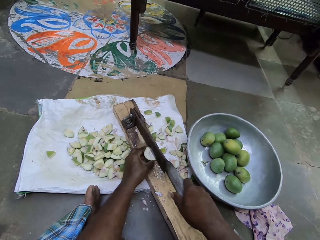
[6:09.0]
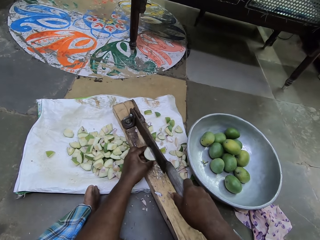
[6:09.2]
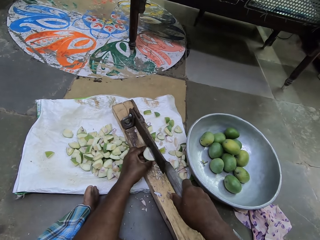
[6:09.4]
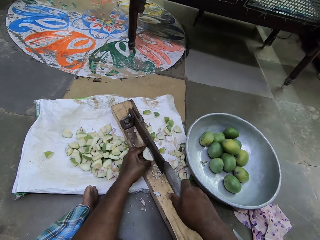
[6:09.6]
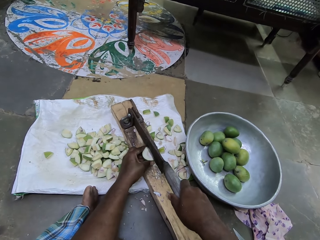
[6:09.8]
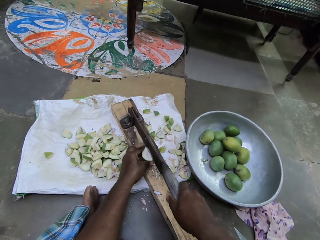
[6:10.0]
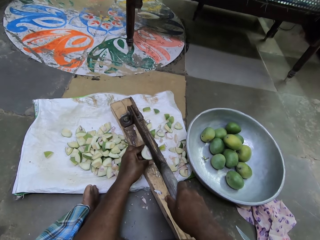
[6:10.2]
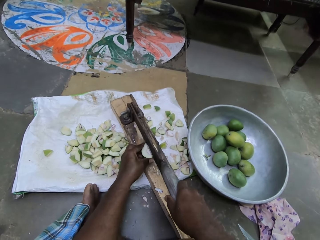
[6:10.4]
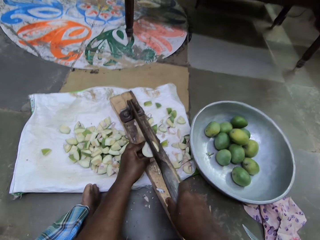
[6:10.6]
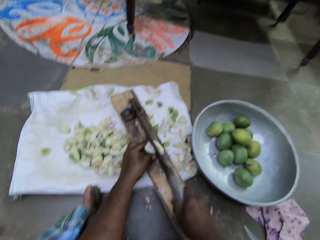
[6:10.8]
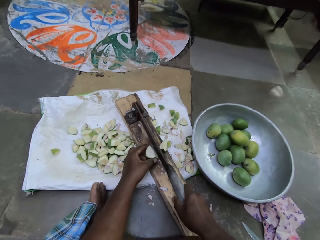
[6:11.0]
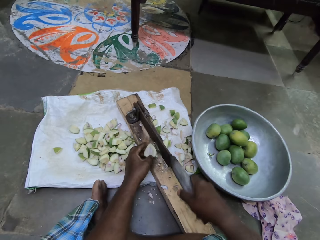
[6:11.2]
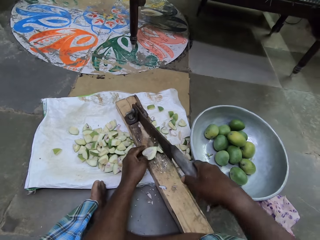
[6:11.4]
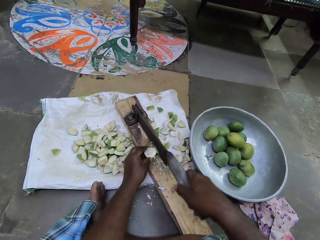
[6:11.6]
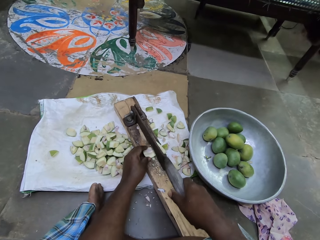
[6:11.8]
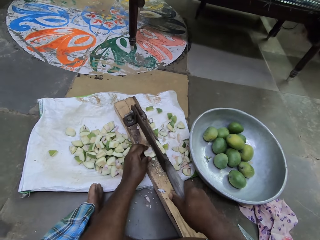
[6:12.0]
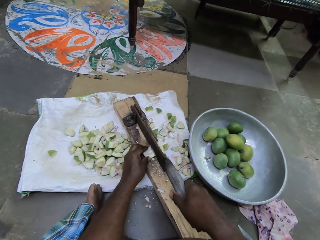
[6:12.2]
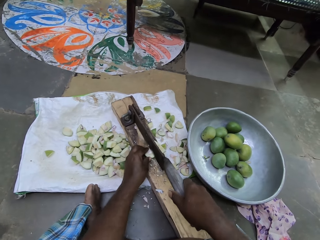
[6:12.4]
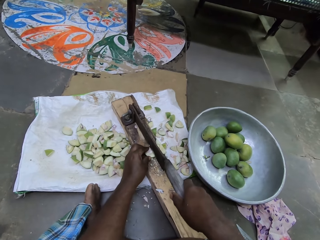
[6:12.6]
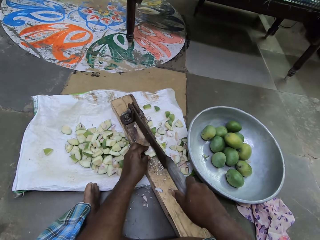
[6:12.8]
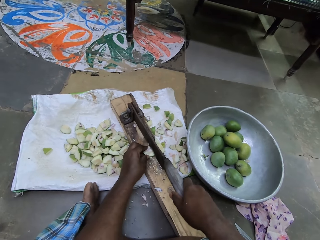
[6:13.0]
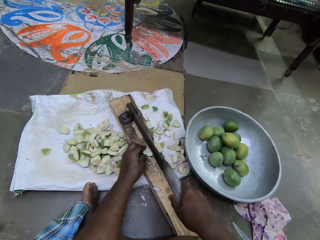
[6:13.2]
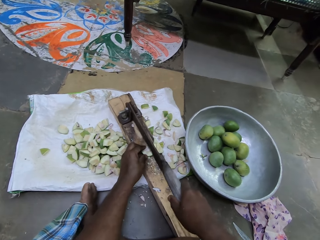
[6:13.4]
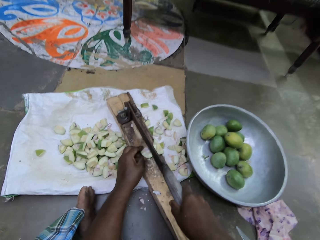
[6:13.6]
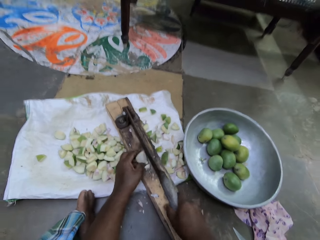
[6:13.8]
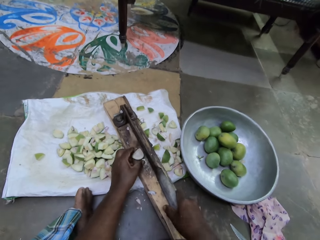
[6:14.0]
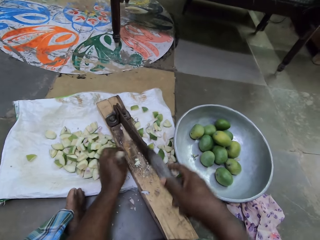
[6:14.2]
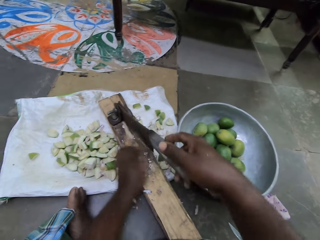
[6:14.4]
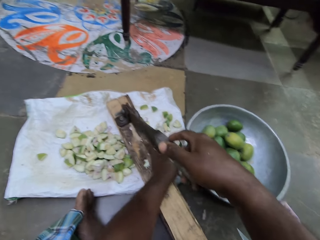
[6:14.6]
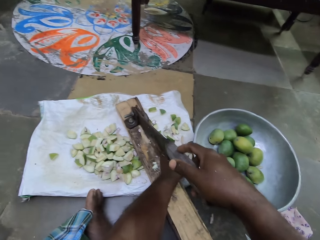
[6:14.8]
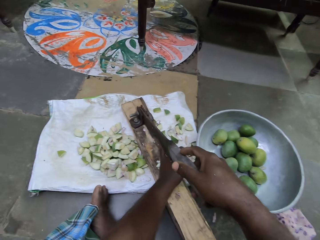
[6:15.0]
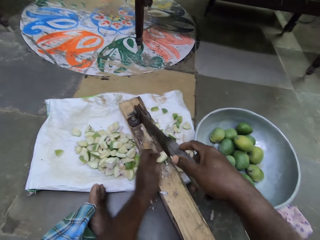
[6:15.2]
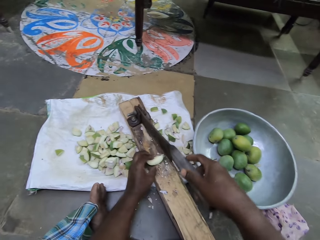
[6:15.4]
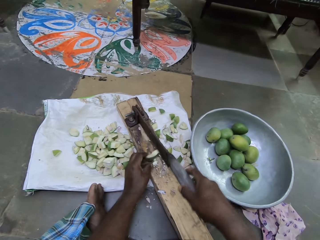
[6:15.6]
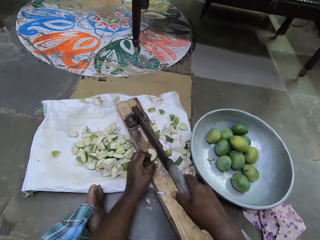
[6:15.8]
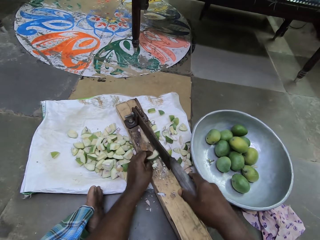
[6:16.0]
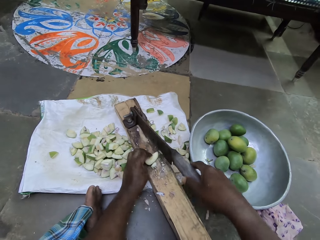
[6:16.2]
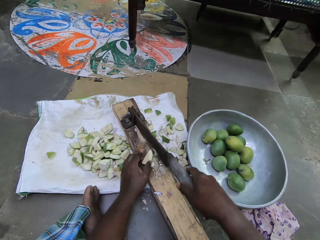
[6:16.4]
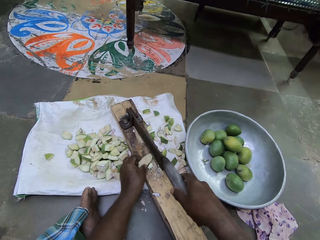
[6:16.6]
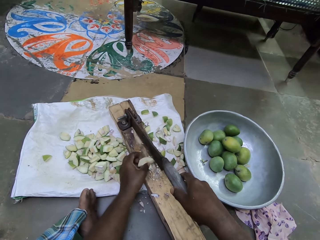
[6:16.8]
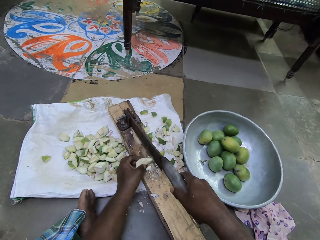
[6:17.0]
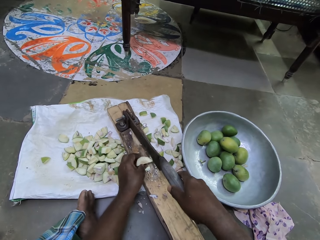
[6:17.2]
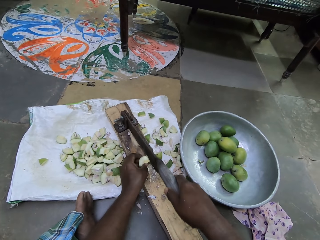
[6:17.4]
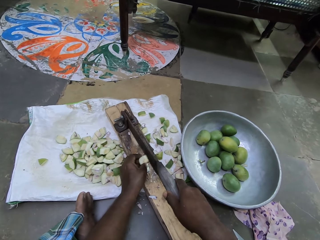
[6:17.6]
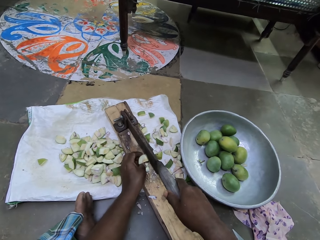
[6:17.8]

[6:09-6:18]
The camera wearer cuts the piece of the mango on the fruit cutter with his right hand. He adjusts the piece of the mango on the fruit cutter with his left hand. He cuts the piece of the mango on the fruit cutter with his right hand. He drops the piece of mango in his left hand on the sack. He picks a piece of mango from the sack with his left hand. He places the piece of the mango on the fruit cutter with his left hand.

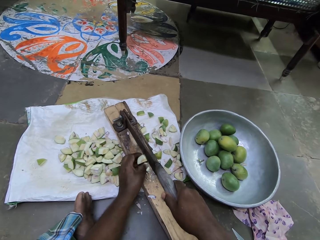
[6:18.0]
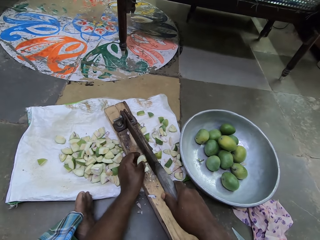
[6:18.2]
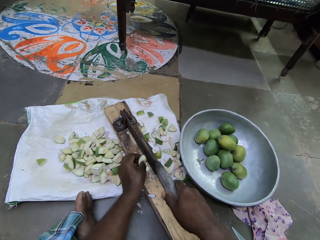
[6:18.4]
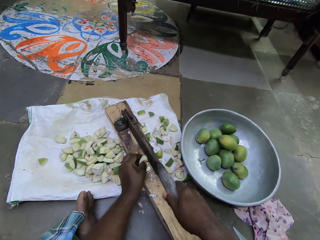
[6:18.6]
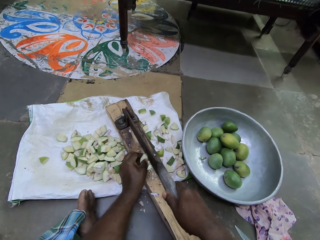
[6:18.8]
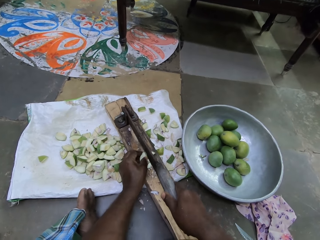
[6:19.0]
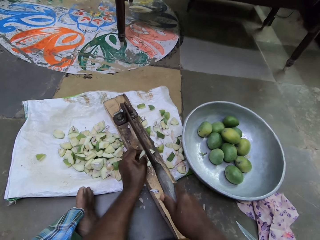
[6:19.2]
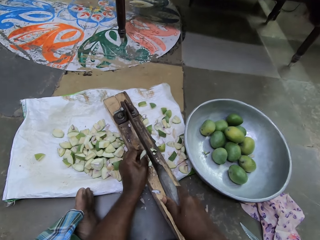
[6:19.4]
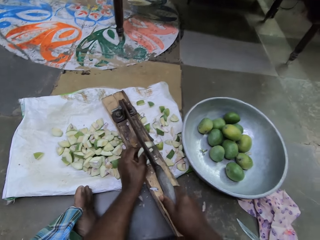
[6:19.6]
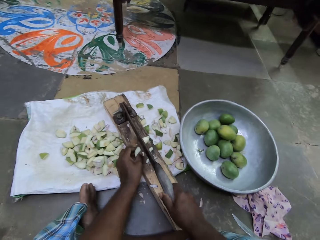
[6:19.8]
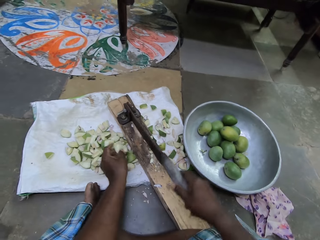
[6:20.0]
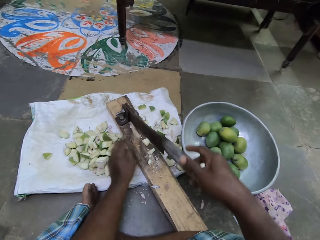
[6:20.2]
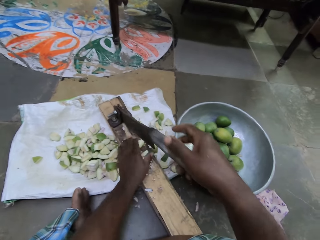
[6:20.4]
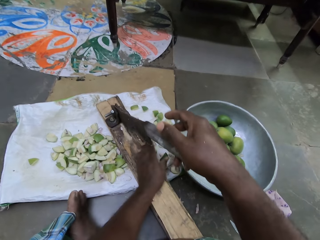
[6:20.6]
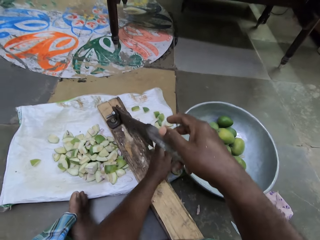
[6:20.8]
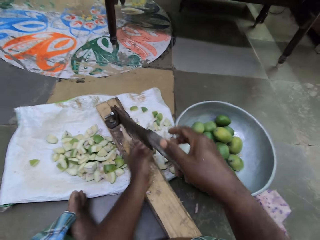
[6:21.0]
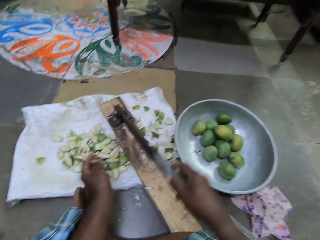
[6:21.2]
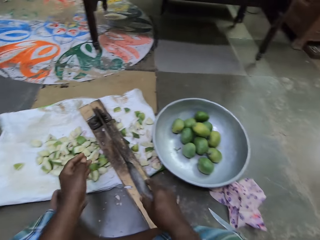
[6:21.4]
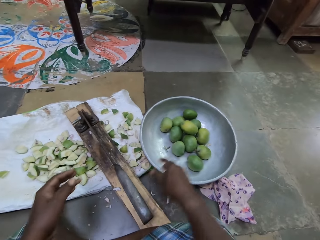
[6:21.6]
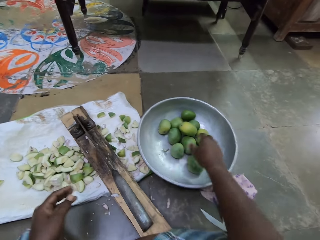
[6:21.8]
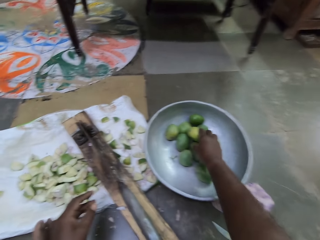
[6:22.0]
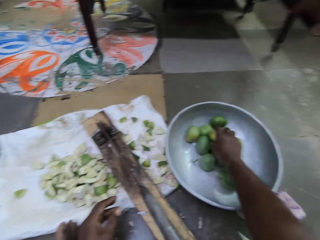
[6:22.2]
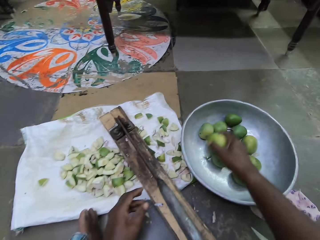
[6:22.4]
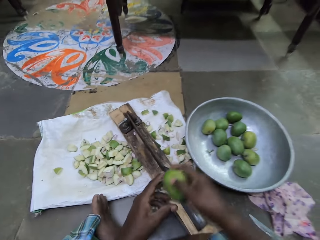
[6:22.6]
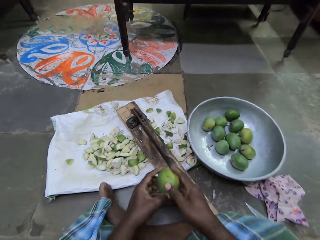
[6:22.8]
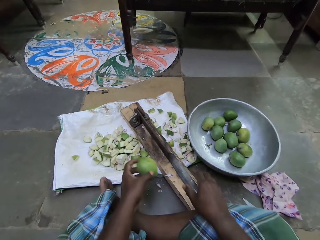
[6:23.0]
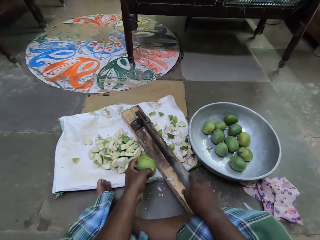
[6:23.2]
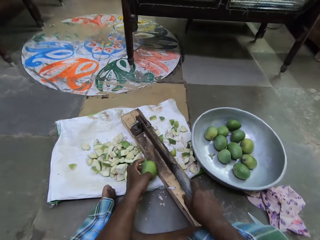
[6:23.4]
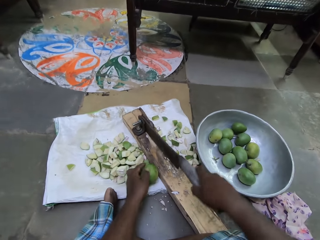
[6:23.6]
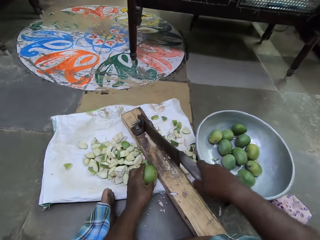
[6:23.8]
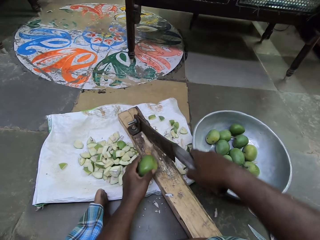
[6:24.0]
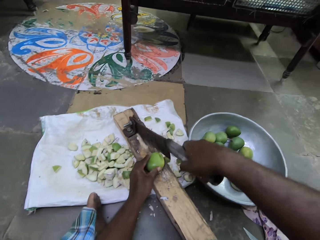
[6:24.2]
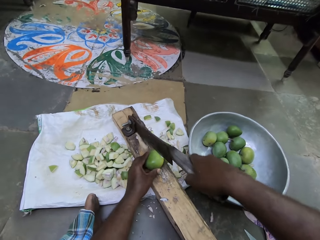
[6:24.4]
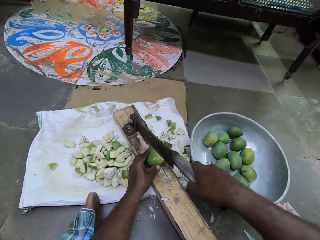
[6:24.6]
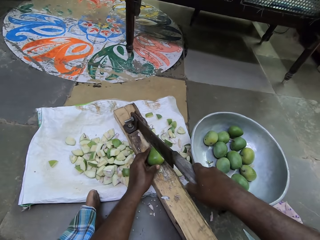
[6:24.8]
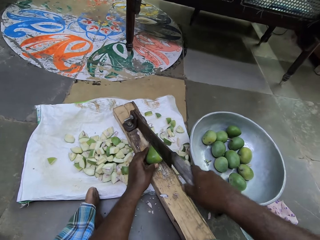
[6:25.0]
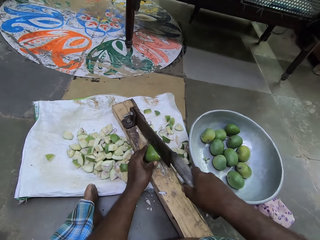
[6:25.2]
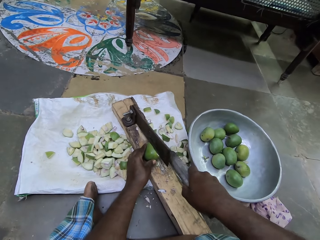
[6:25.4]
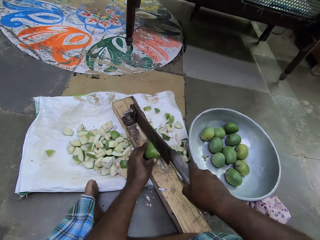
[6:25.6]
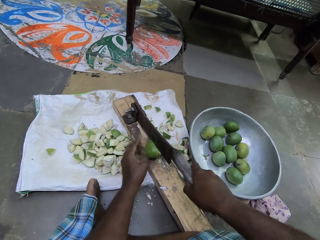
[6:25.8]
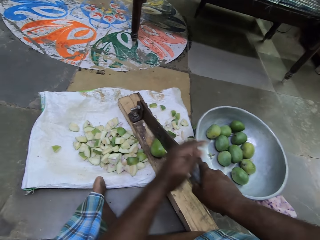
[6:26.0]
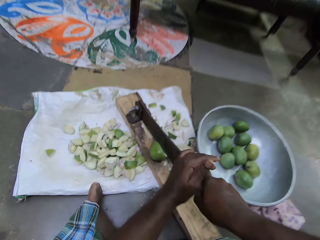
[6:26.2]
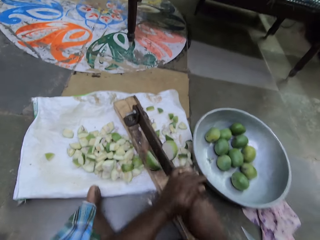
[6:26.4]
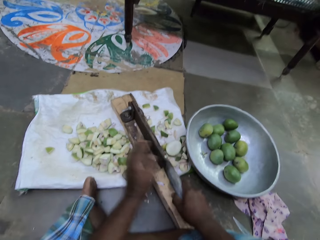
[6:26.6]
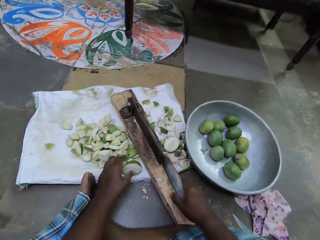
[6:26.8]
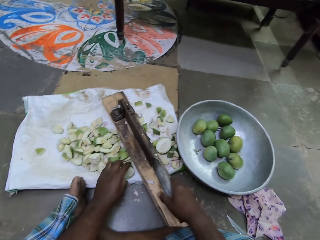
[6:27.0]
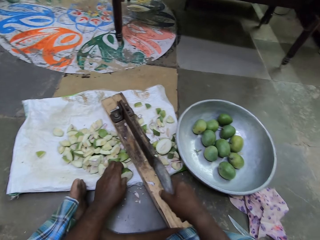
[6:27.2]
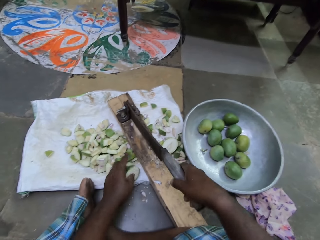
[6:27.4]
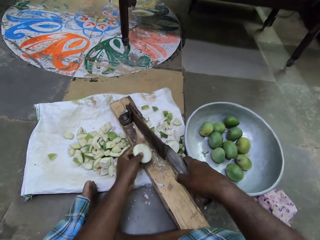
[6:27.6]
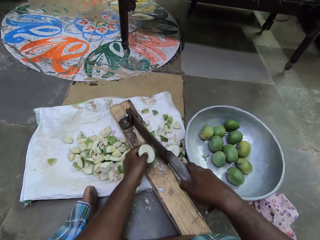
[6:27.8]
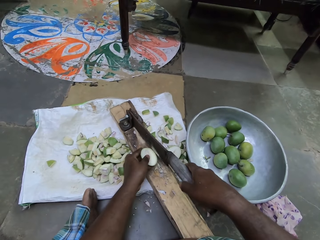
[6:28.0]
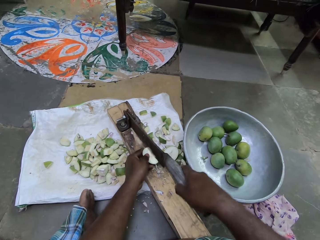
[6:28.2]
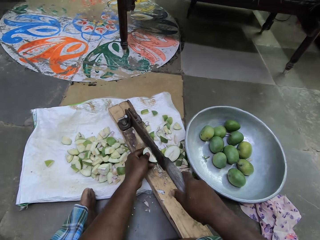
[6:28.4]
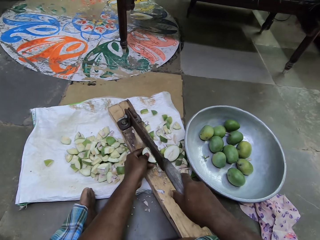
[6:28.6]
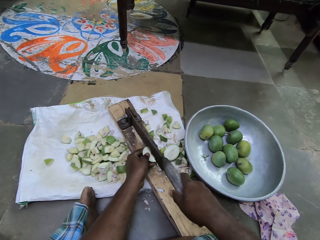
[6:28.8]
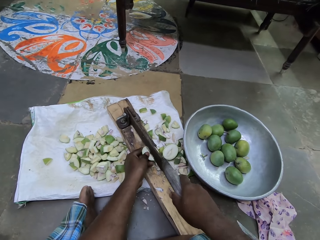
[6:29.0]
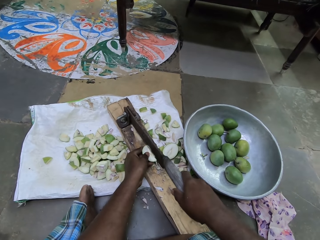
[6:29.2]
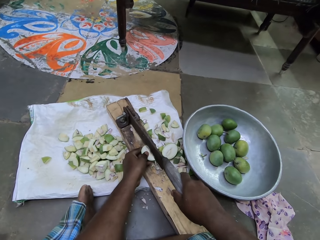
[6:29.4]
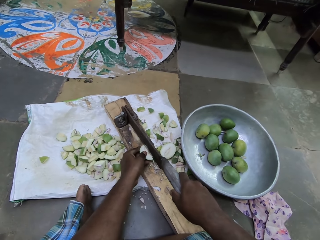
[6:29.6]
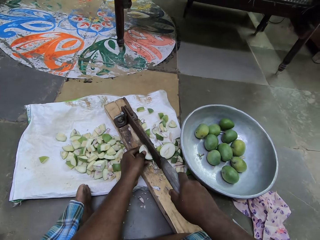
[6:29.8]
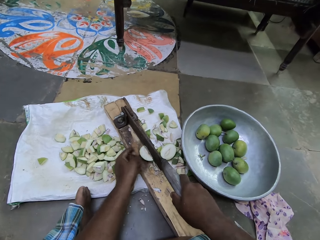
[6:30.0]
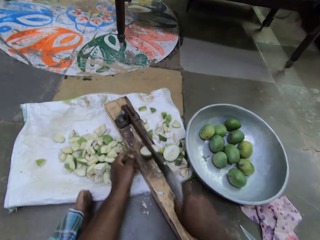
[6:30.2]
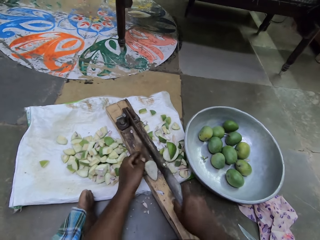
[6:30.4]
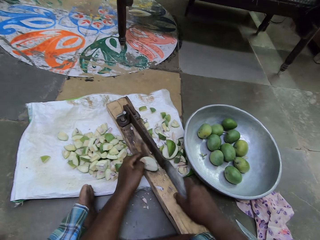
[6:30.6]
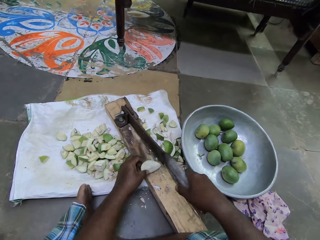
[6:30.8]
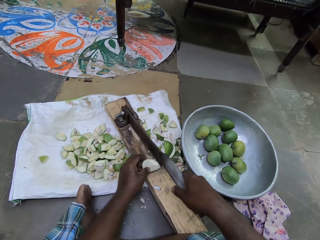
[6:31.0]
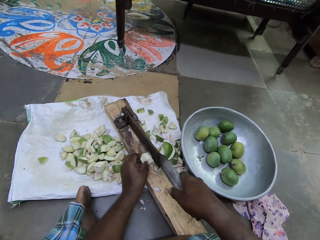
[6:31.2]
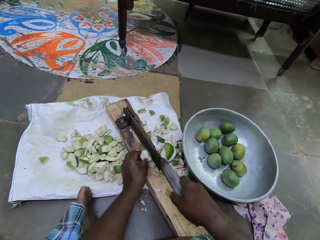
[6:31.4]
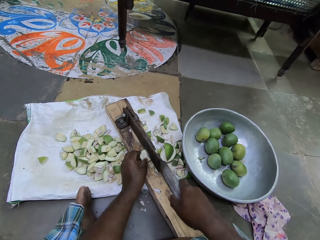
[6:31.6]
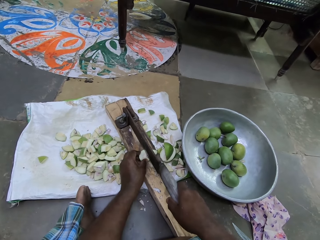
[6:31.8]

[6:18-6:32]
The camera wearer cuts the piece of the mango on the fruit cutter with his right hand. He drops the piece of mango in his left hand on the sack. He sweeps pieces of mango on the fruit cutter to the sack with his left hand. He touches the mango on top of the sack. He drops the handle of the fruit cutter from his right hand. He picks a mango from the pan with his right hand. He passes the mango from his right hand to his left hand. He lifts the handle of the fruit cutter with his right hand. He touches the pickle cutting machine. He places the mango on the fruit cutter with his left hand. He cuts the piece of the mango on the fruit cutter with his hands. He picks a piece of the fruit from the sack with his left hand. He places a piece of the mango on the fruit cutter with his left hand. He cuts the piece of the mango on the fruit cutter with his right hand. He adjusts the piece of the mango on the fruit cutter with his left hand.
